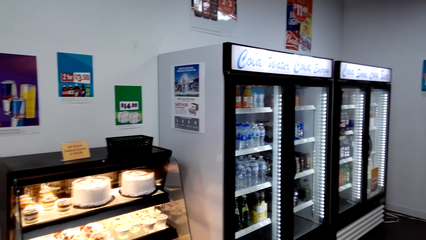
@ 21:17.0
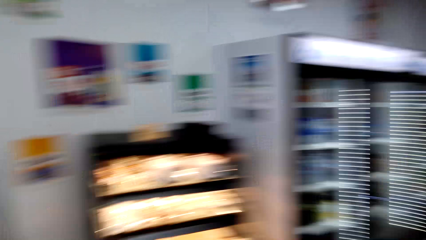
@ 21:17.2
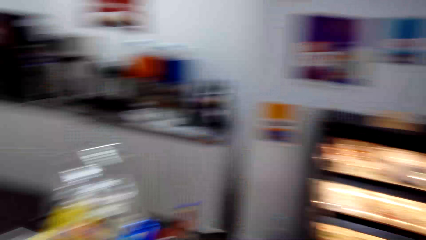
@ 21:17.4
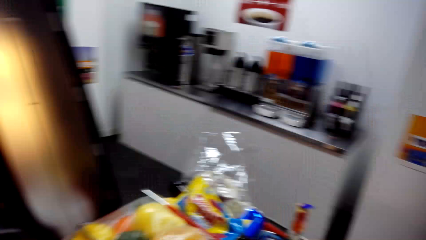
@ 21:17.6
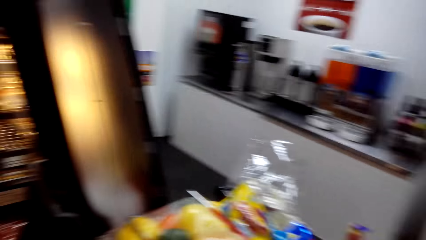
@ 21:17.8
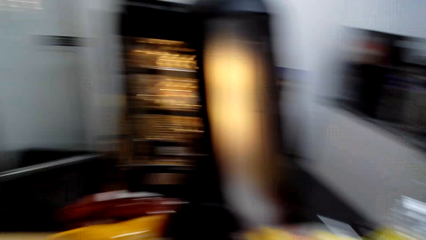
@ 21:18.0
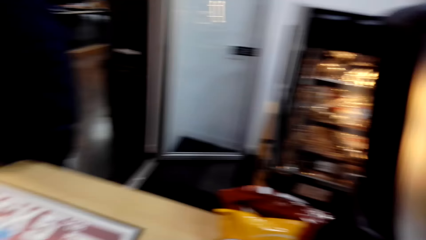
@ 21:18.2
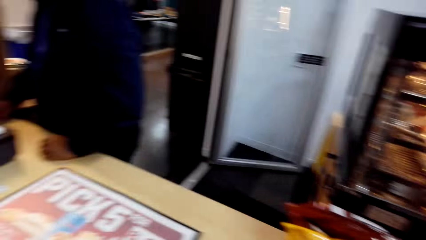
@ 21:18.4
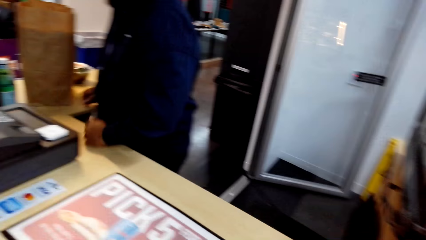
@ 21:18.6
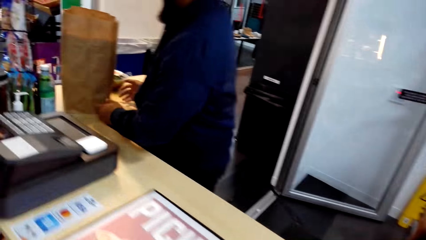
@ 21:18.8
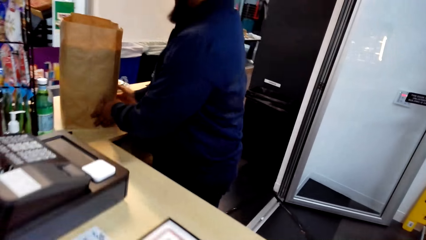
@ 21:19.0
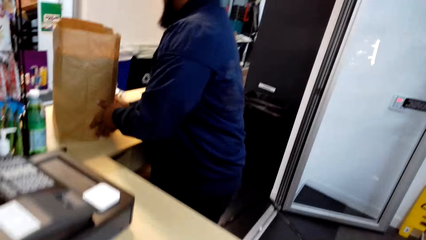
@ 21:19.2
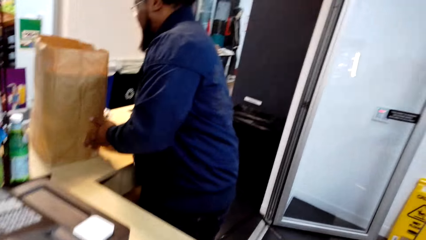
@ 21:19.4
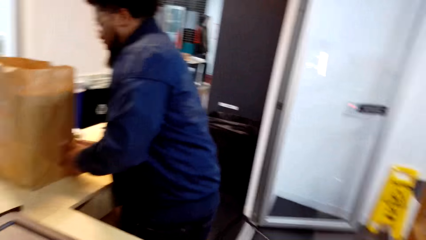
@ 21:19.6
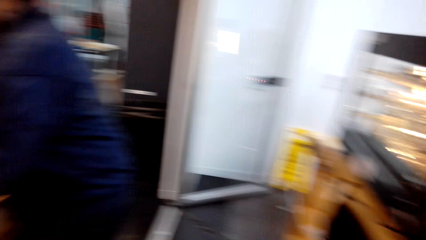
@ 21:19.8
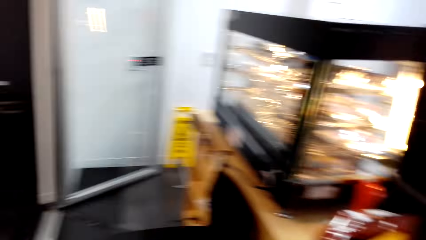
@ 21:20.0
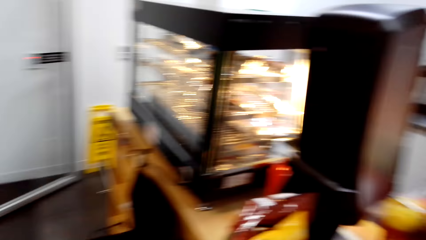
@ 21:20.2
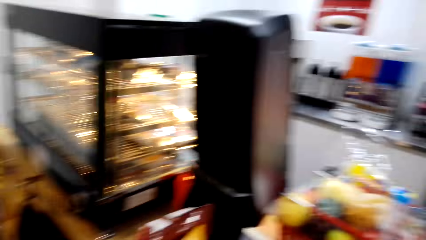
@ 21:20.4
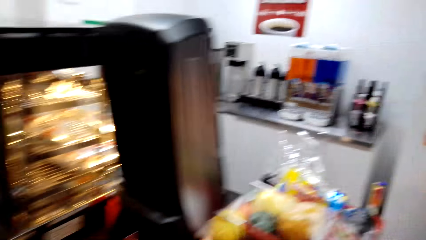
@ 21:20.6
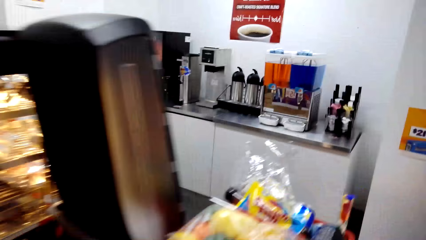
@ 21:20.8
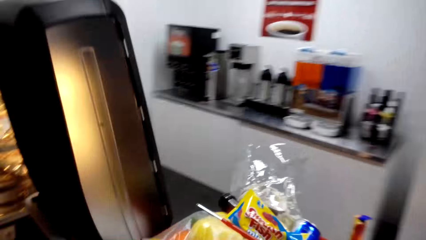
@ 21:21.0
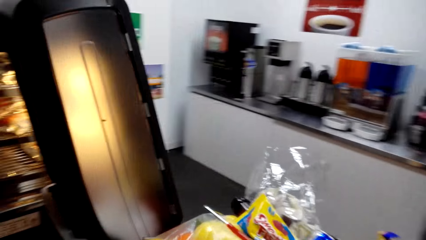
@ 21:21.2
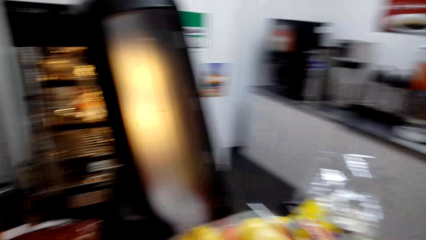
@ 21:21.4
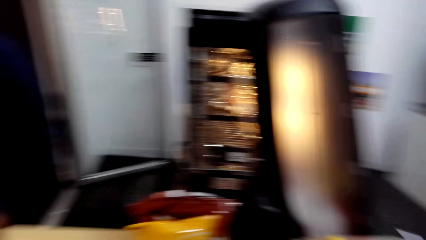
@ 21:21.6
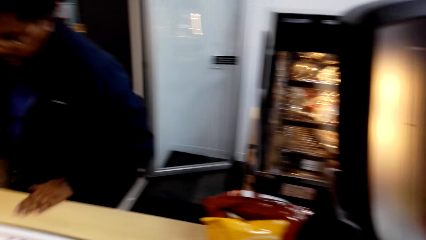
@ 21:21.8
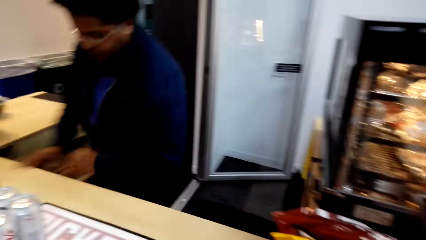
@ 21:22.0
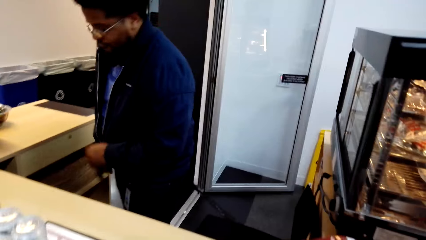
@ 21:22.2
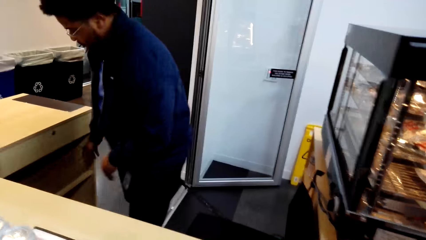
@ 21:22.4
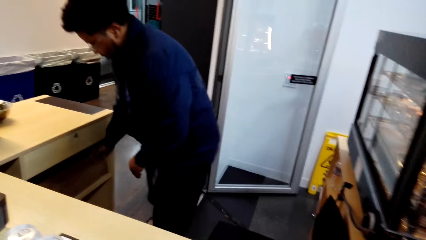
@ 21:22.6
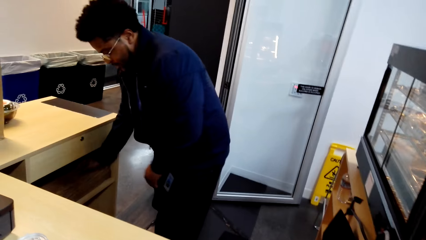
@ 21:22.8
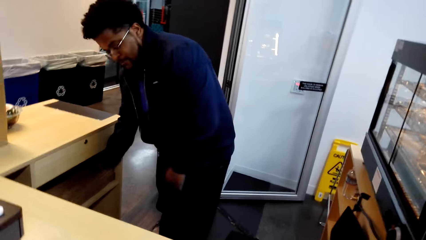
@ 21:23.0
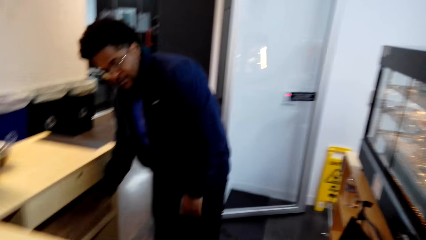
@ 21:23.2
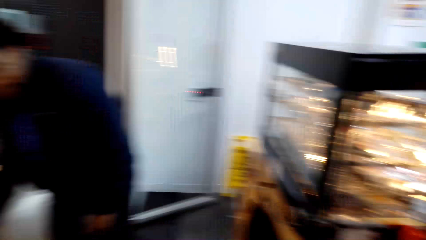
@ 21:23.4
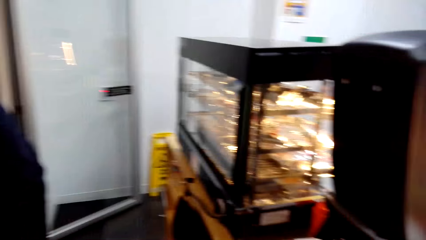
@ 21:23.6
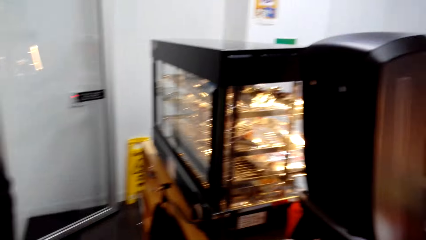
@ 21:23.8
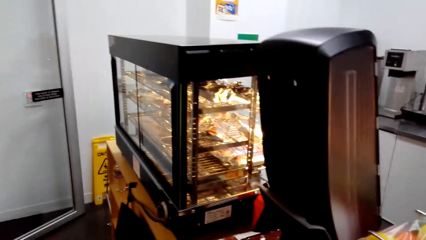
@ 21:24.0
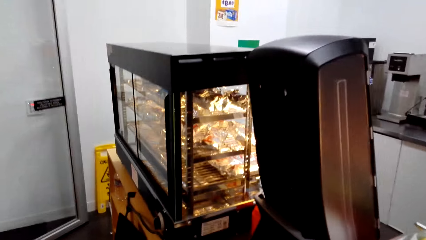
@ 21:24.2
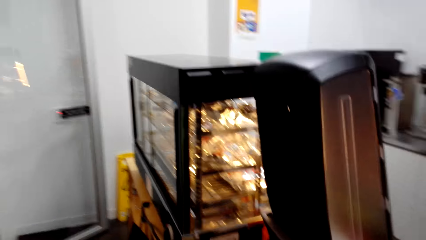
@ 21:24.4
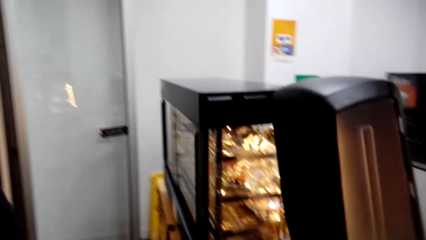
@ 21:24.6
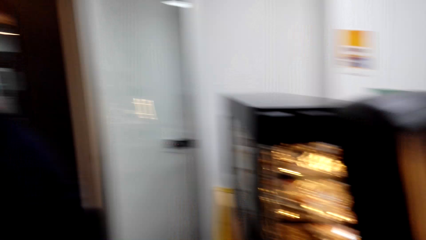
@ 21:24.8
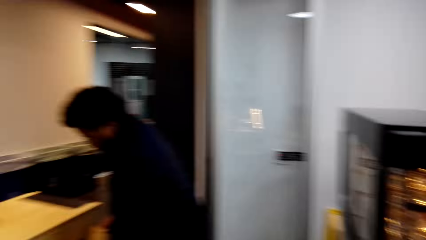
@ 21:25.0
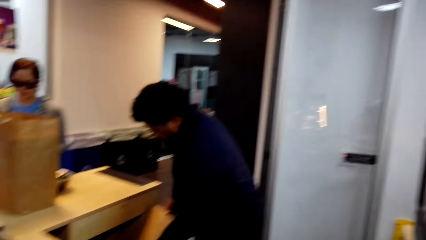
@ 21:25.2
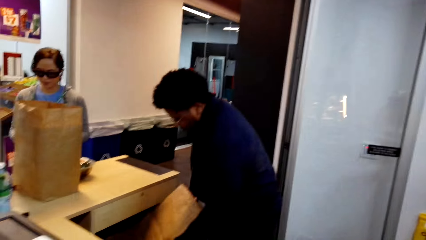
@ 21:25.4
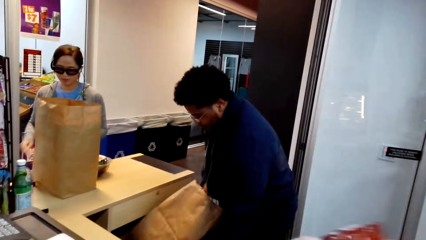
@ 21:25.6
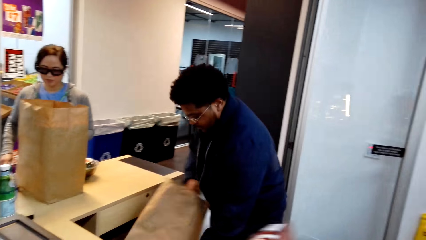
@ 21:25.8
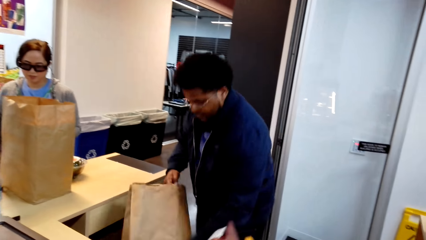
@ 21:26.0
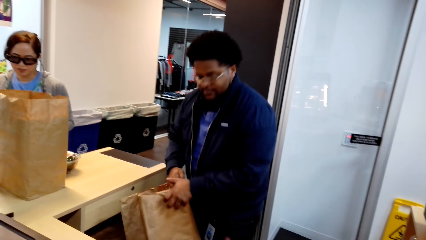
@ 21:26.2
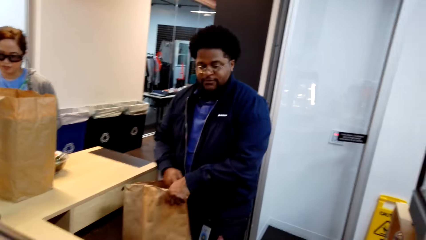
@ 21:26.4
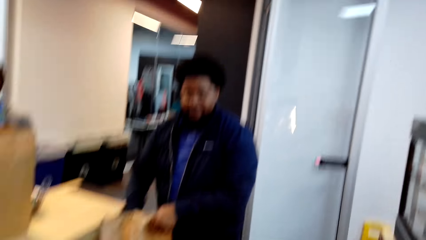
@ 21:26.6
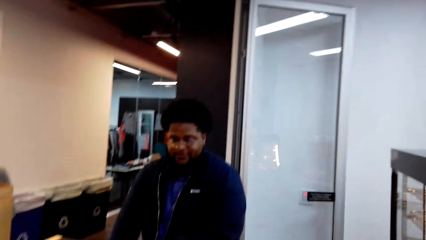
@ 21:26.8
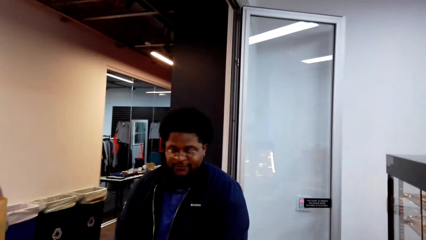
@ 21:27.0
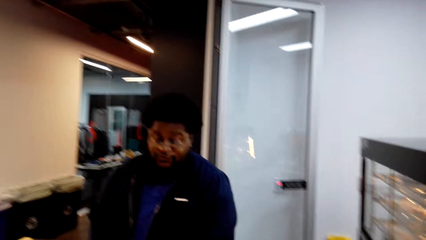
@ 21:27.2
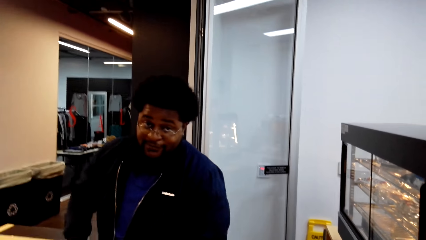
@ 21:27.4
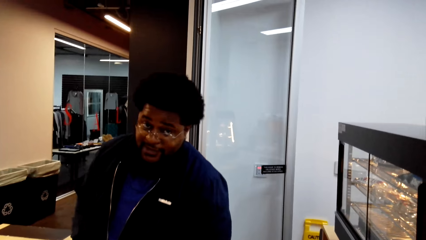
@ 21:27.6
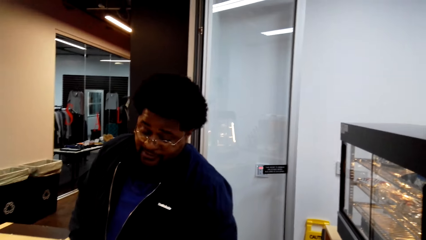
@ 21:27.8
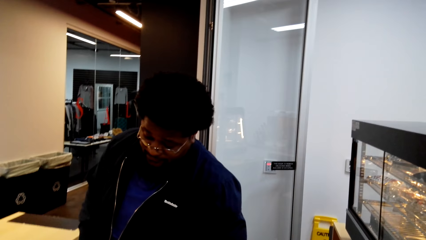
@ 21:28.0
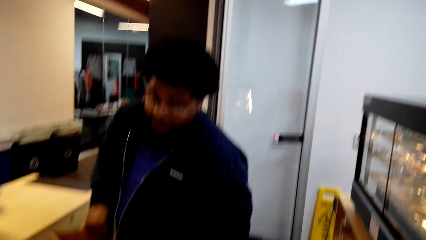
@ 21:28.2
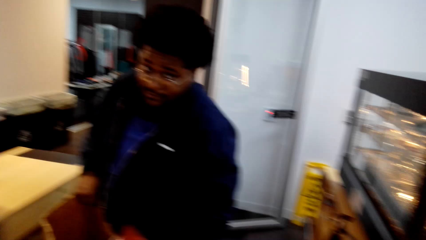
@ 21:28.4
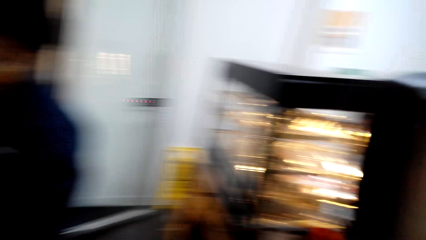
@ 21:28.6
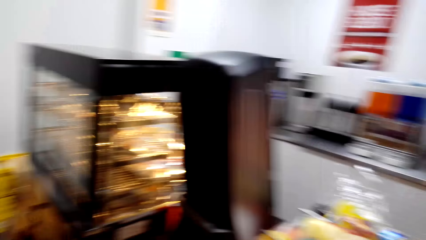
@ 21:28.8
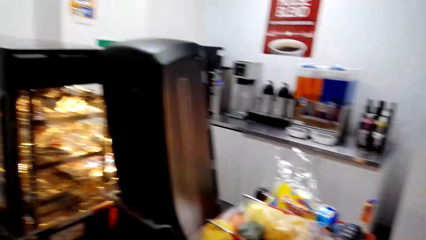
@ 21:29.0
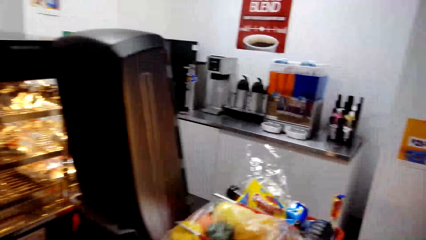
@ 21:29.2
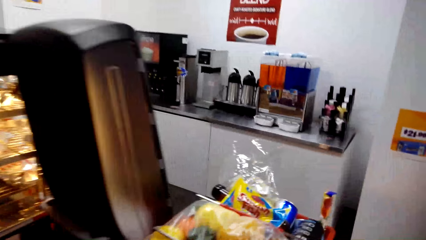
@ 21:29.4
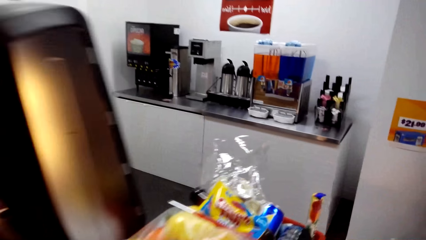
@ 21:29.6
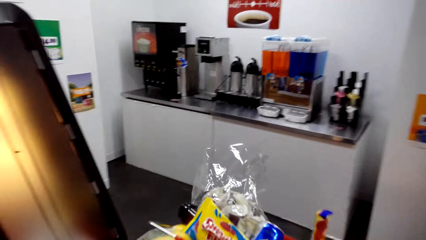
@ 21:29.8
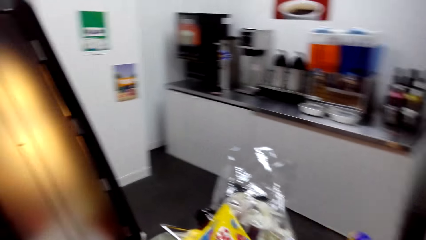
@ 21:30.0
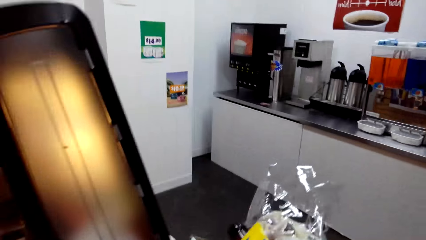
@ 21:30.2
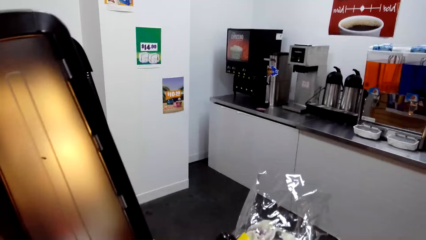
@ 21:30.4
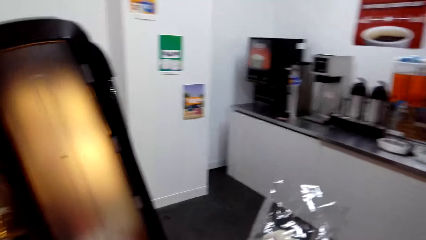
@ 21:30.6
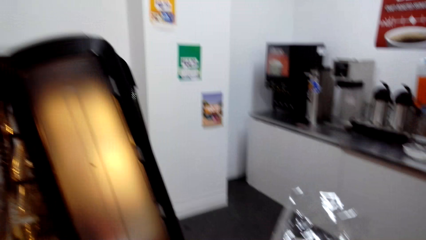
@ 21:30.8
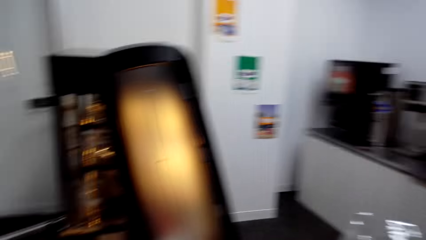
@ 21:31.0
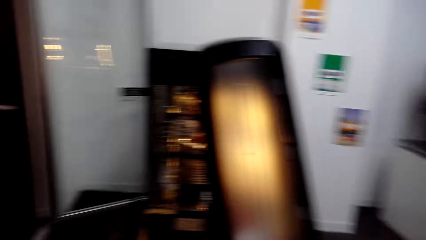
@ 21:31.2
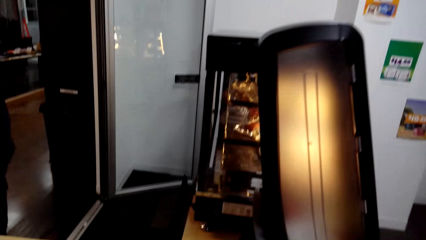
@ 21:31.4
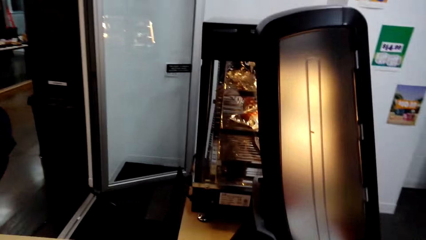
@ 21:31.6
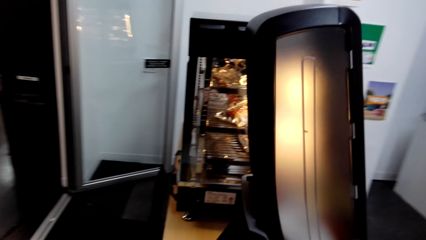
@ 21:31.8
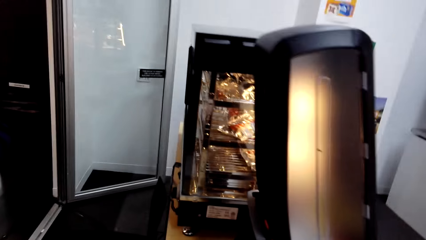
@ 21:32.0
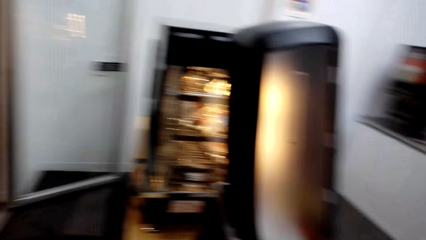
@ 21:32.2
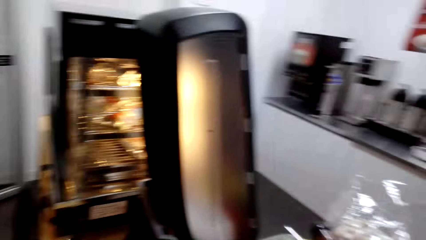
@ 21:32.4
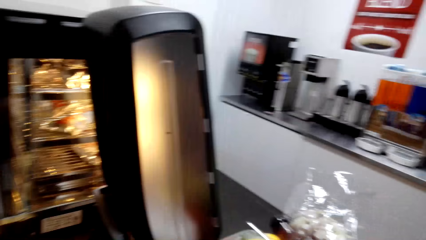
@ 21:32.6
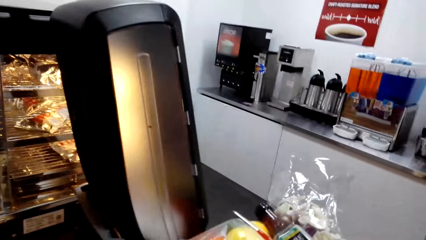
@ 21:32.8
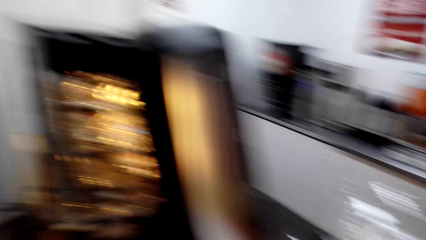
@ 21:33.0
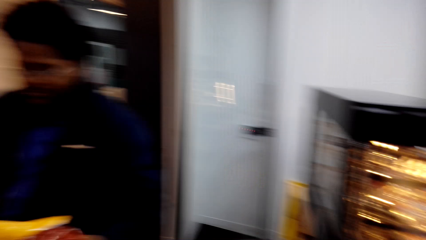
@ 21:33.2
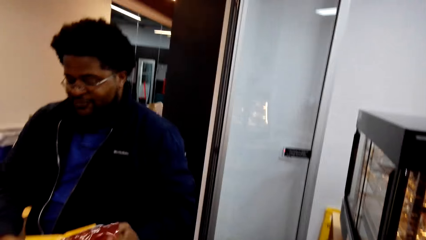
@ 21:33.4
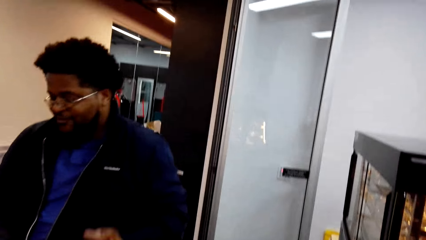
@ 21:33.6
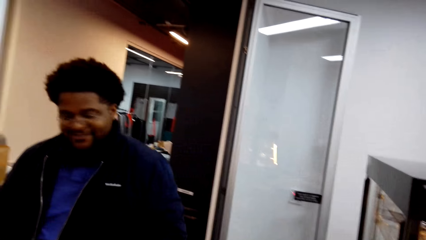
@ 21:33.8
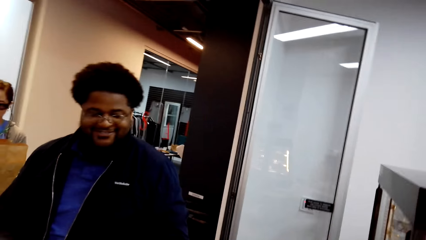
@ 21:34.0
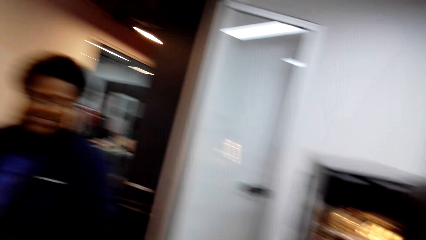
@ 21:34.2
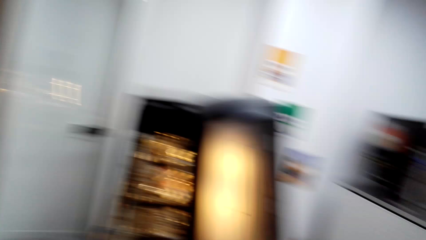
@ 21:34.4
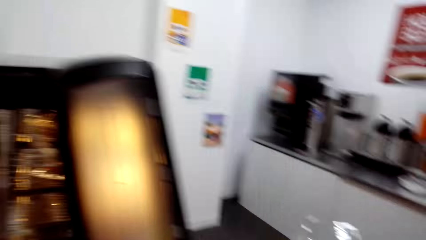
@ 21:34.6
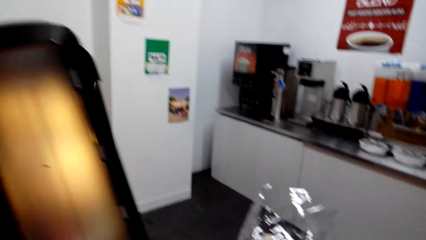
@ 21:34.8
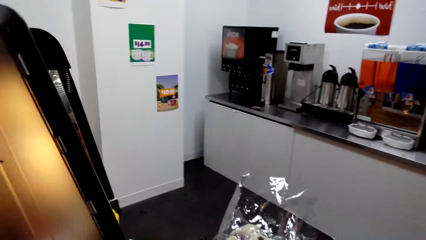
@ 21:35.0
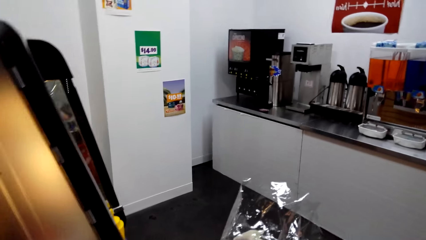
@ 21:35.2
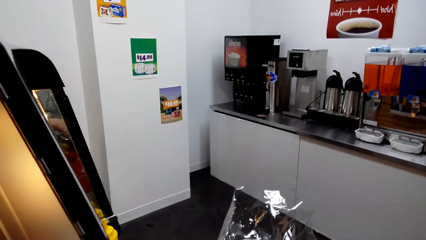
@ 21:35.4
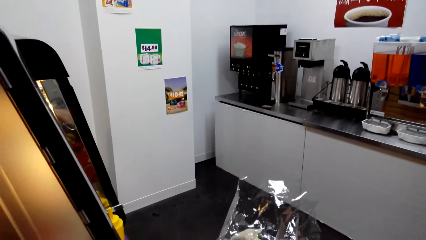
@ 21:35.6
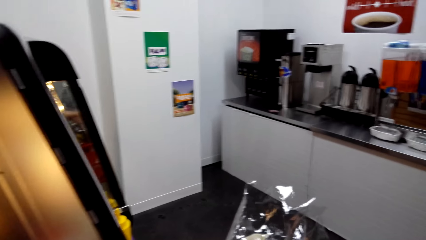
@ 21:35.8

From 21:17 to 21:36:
A man interacts with another person. Another man interacts with someone. The first man interacts with the camera wearer.
